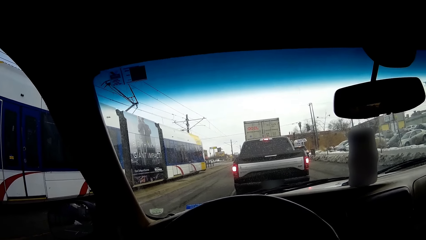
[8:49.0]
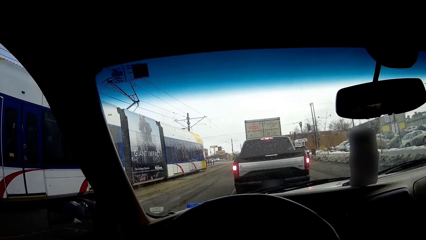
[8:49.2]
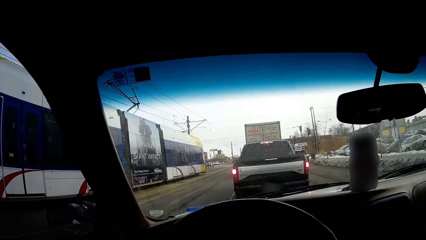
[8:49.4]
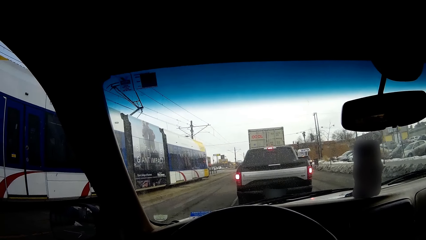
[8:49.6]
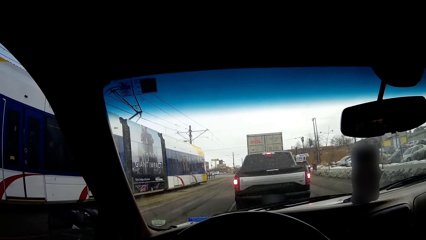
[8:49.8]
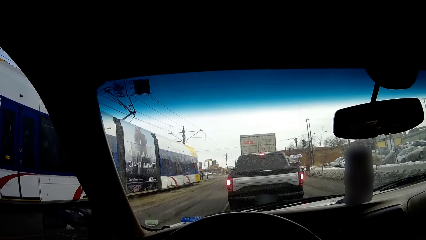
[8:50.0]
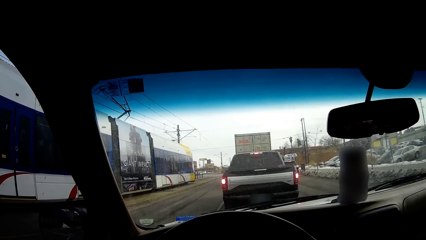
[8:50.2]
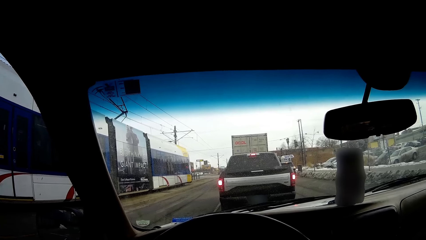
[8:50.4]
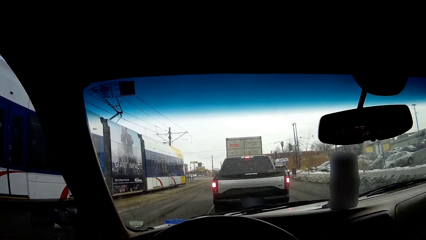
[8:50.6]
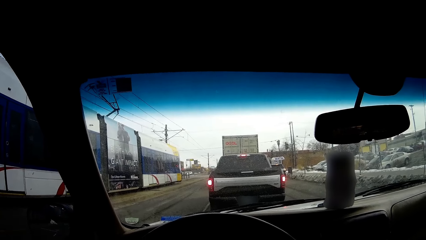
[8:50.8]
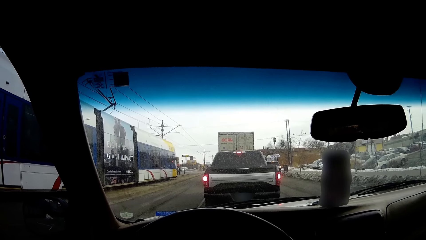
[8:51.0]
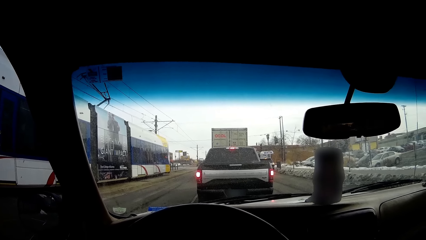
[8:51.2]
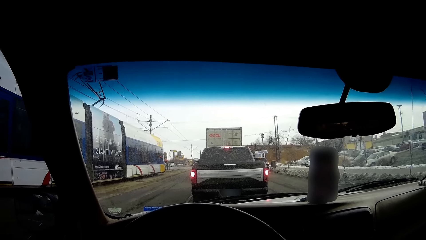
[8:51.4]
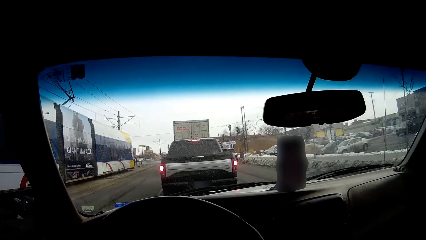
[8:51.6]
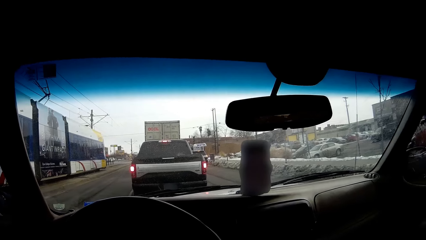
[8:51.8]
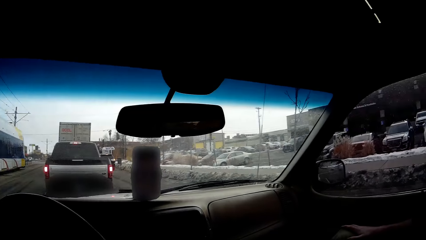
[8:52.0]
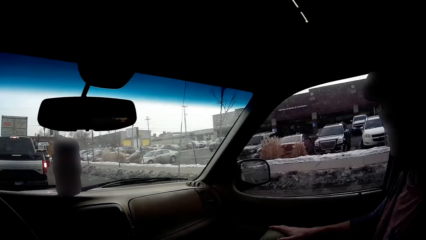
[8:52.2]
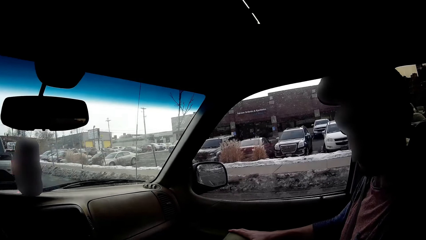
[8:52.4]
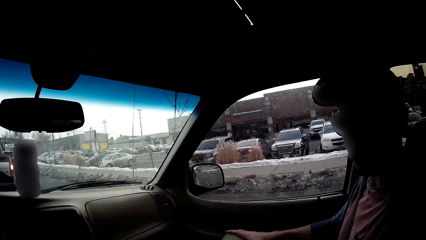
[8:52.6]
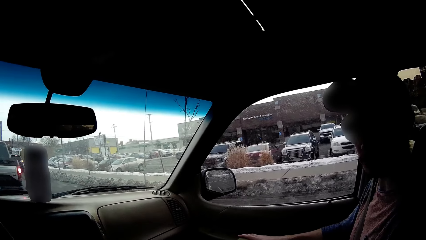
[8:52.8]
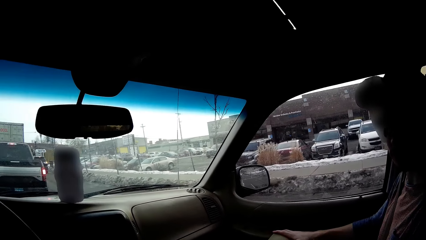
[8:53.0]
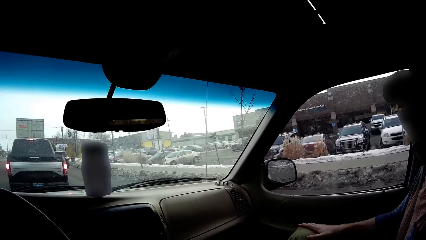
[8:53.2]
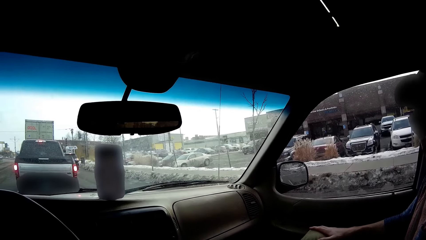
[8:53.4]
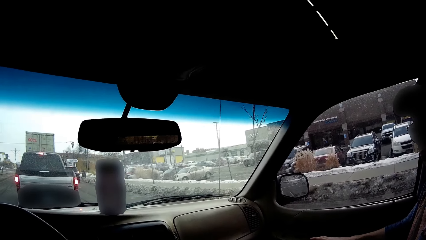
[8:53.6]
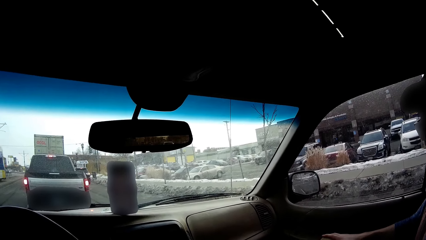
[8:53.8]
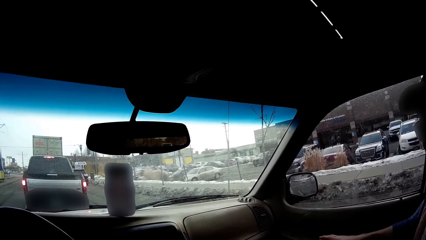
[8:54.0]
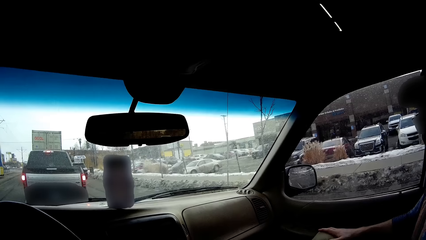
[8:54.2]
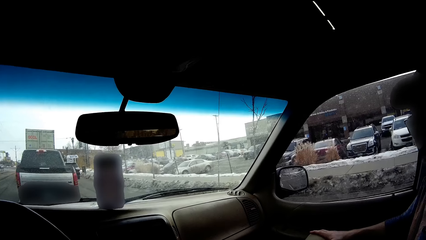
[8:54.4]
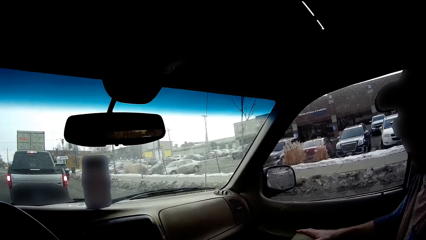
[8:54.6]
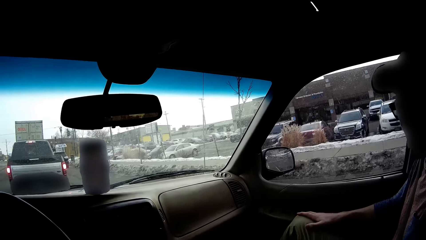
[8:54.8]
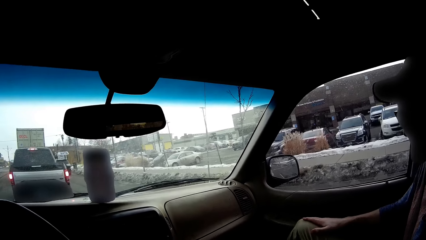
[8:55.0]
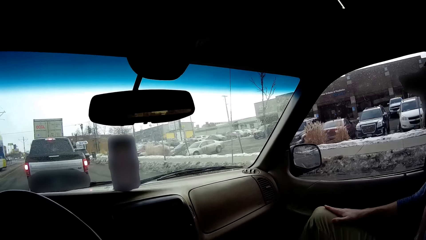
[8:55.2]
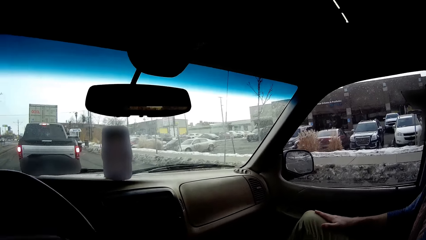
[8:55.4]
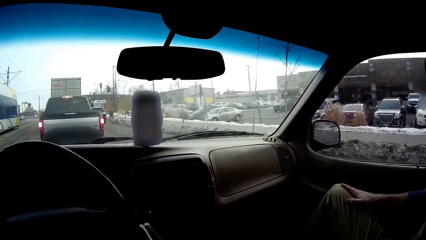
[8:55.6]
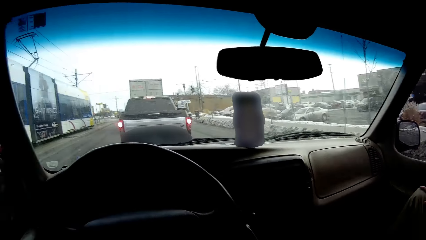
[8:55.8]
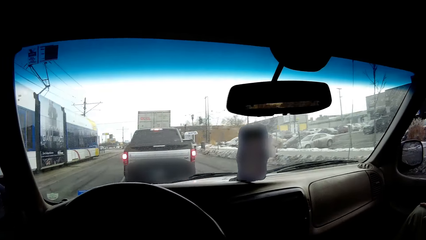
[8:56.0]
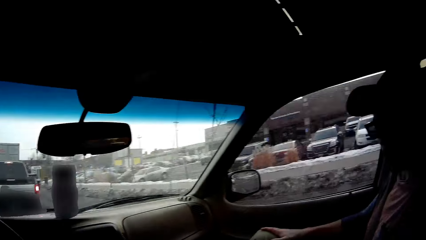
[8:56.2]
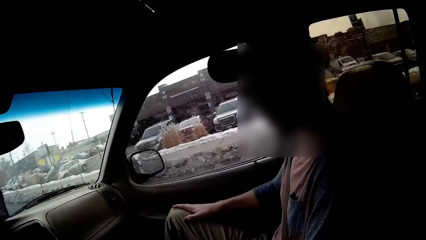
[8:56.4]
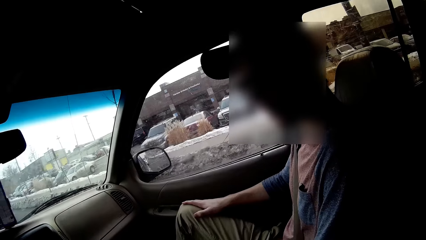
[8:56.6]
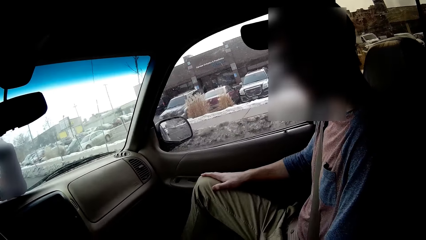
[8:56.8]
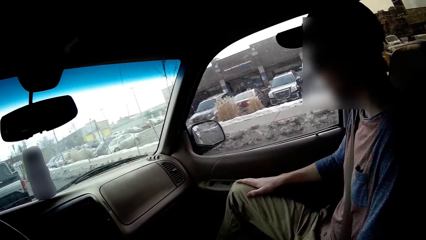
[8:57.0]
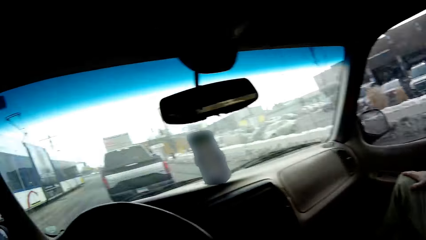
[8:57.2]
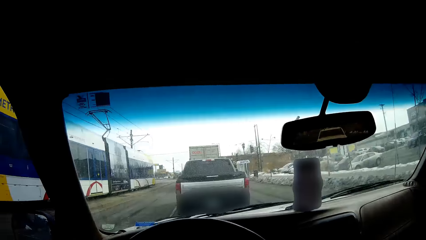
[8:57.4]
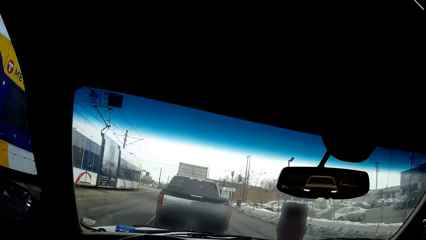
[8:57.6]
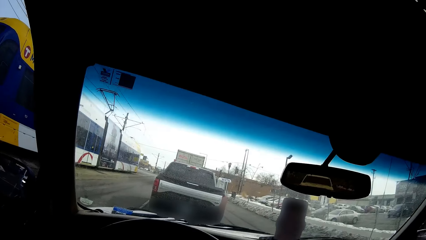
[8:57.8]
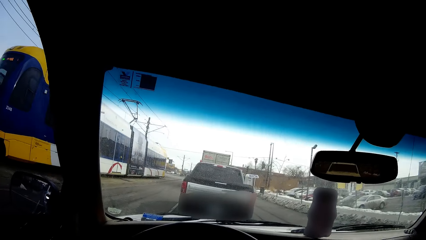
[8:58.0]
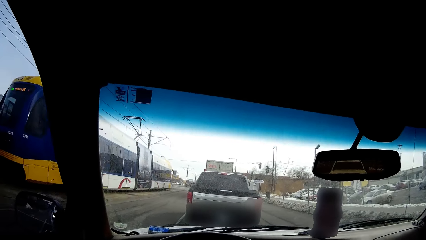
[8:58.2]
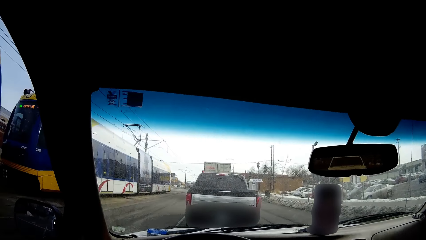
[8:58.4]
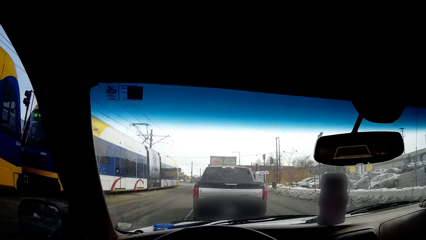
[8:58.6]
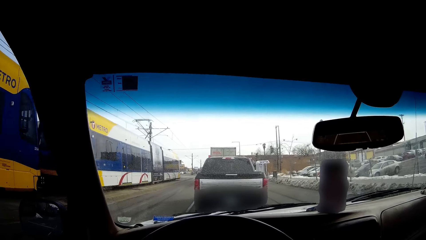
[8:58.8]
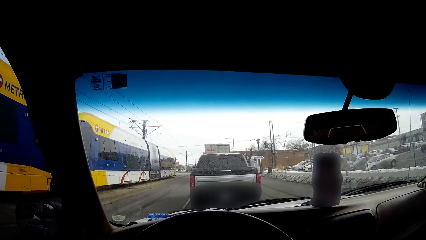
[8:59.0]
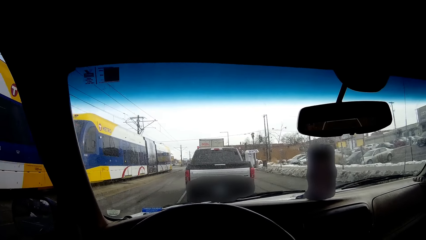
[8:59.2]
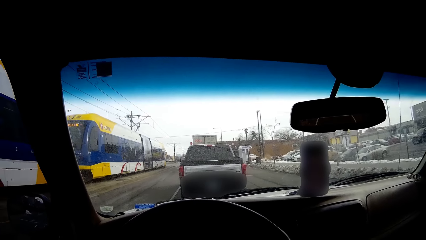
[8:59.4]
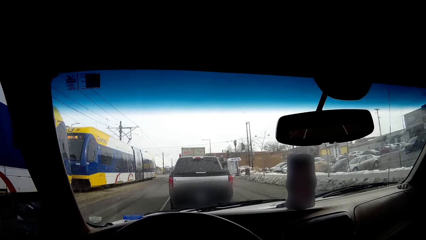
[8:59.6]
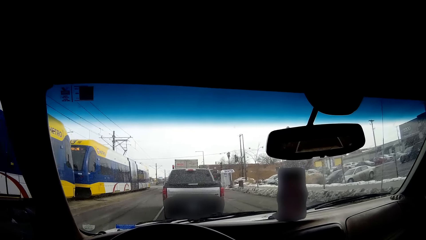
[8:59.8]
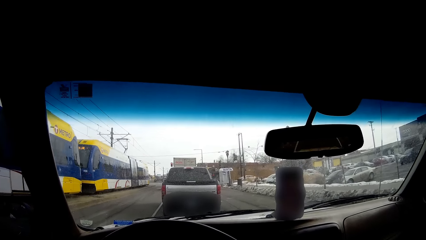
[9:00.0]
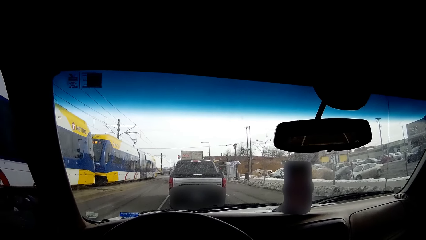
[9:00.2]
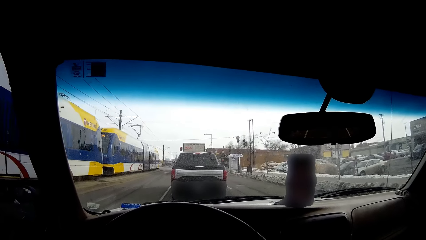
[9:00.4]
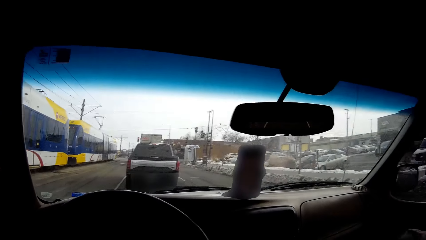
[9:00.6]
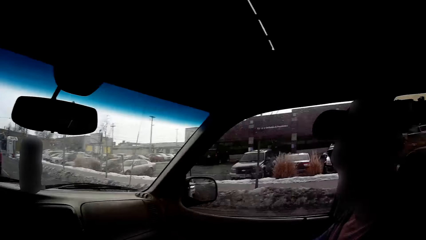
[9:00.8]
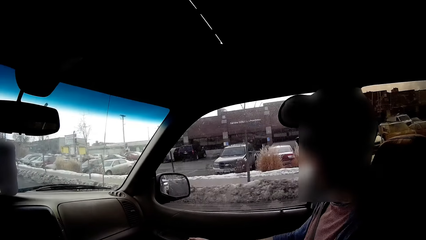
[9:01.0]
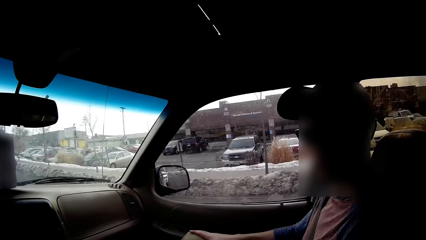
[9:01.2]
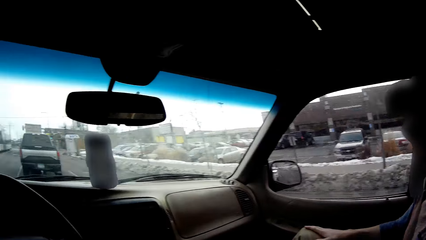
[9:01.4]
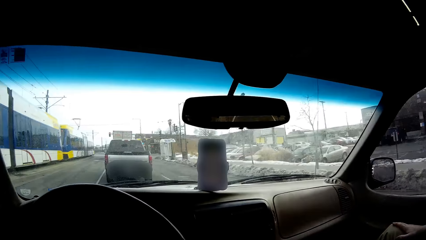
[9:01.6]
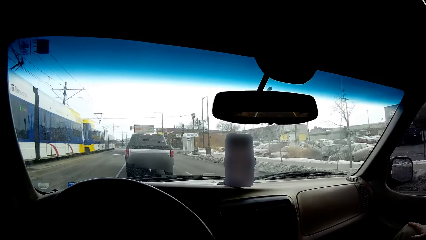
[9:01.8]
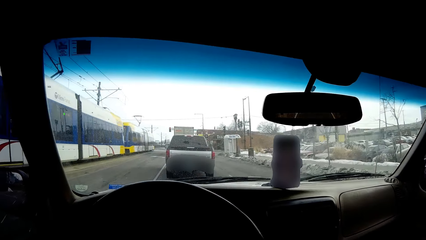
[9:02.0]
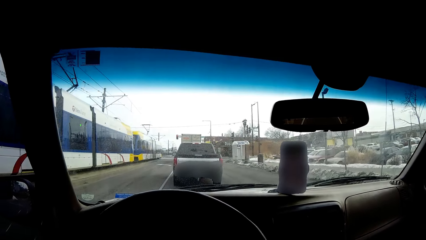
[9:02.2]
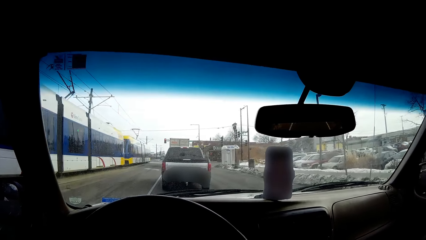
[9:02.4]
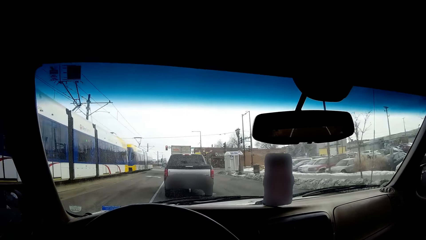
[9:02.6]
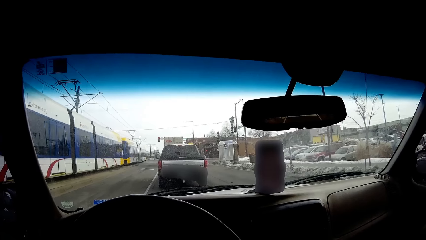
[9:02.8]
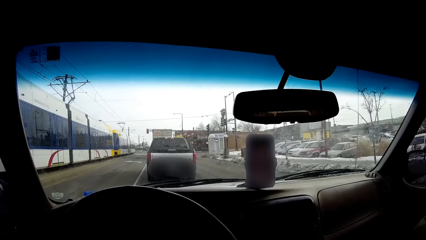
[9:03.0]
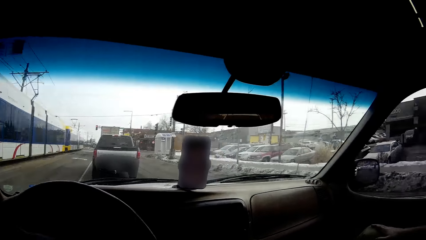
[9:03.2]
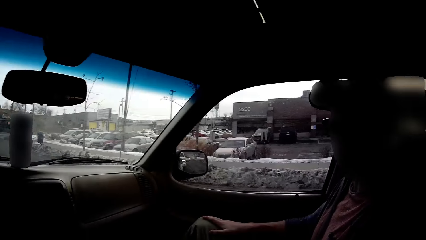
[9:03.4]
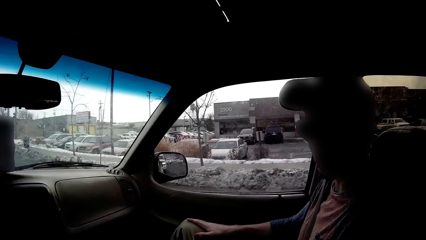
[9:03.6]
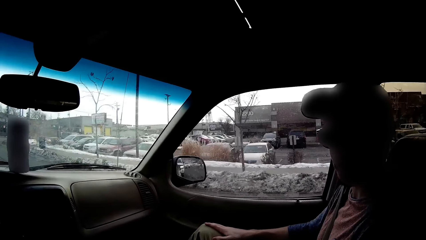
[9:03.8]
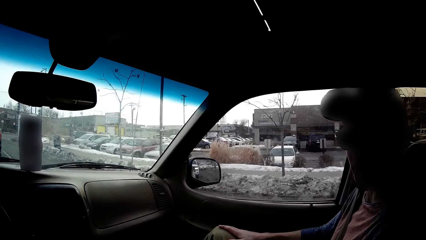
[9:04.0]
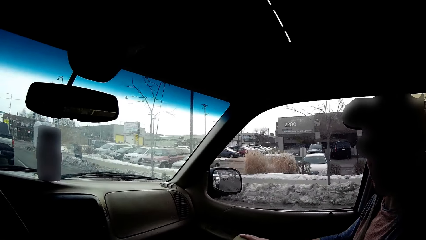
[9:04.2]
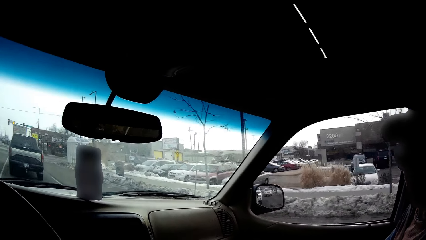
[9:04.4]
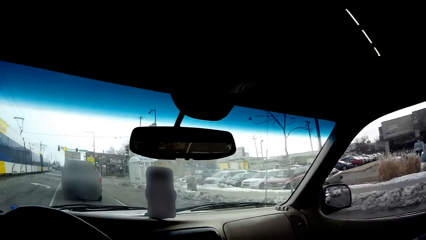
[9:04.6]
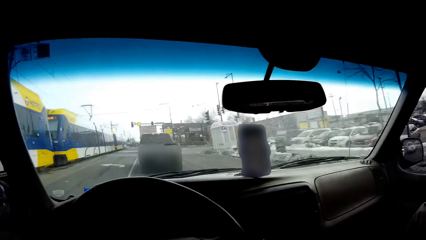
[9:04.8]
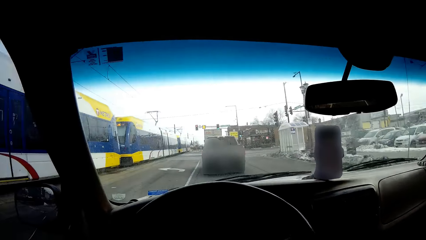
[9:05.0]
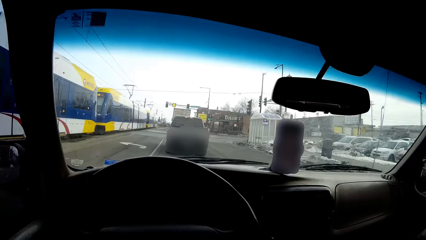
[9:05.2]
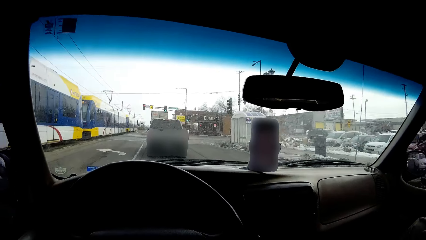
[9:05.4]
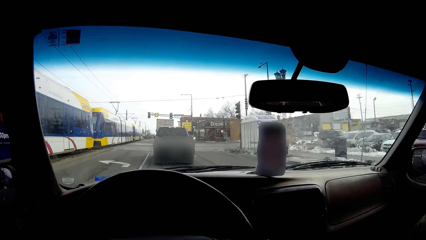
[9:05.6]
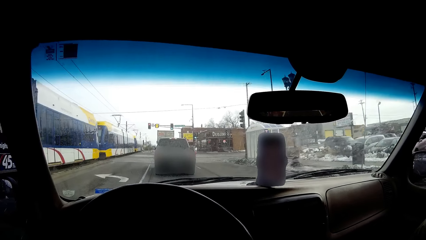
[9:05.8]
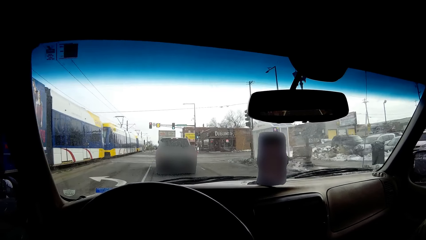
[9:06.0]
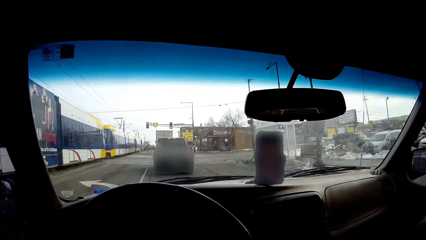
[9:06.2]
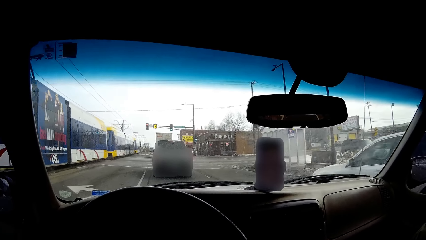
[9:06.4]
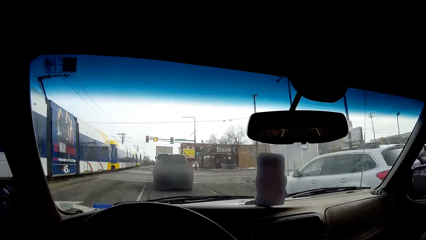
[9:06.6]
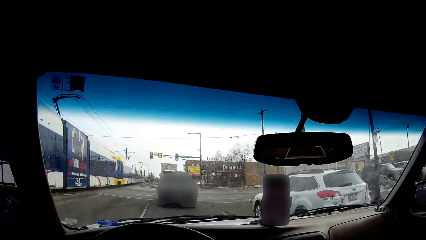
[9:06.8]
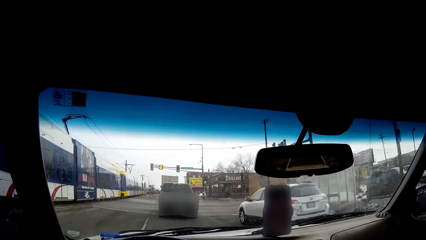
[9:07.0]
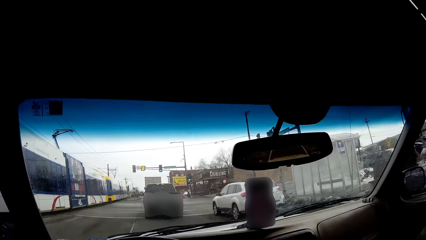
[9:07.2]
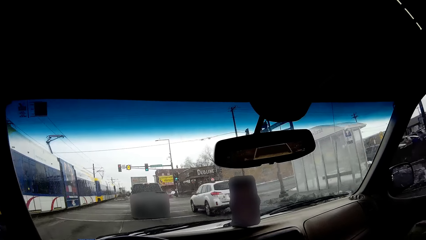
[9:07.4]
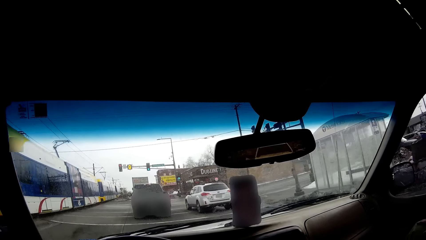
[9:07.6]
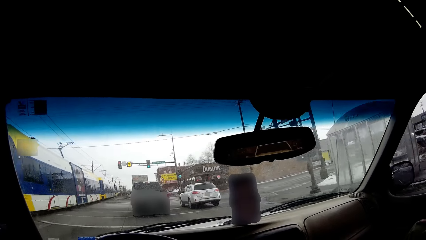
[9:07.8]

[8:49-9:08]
The camera wearer looks around. They look at a man. The man dialogues with the camera wearer. The man dialogues with the camera wearer again. The camera wearer looks around. They drive a car on the road.
